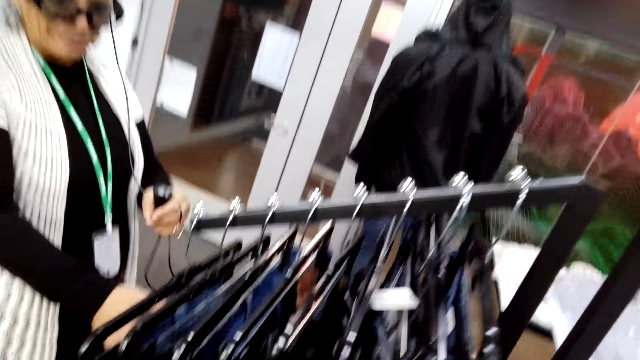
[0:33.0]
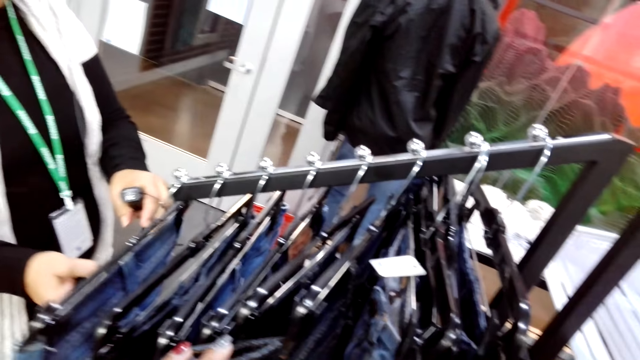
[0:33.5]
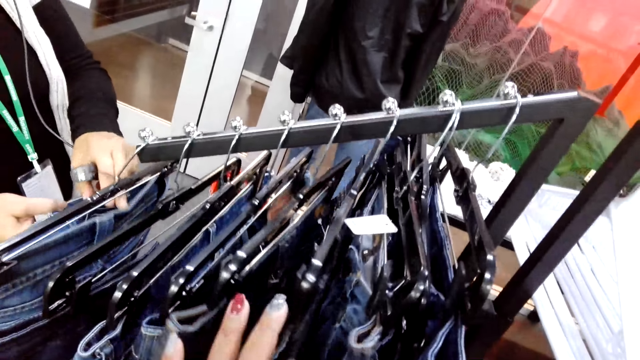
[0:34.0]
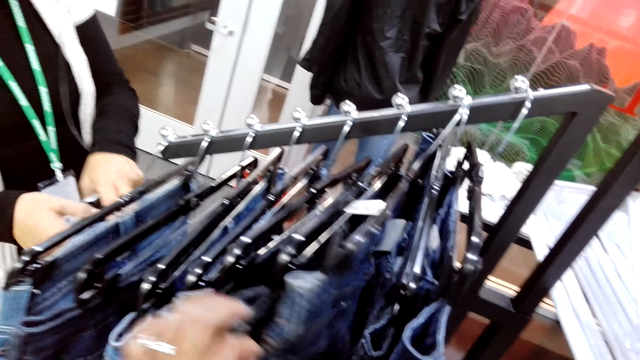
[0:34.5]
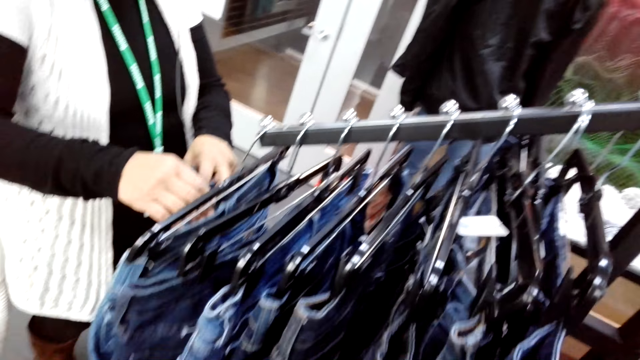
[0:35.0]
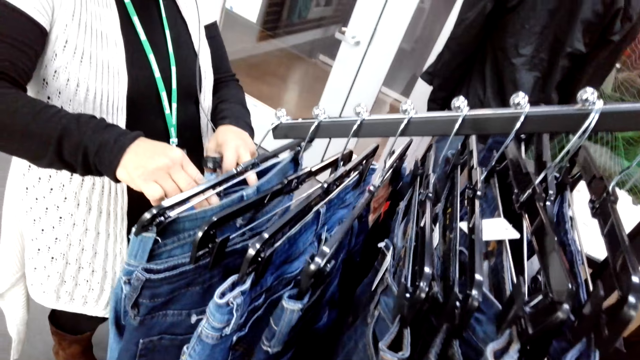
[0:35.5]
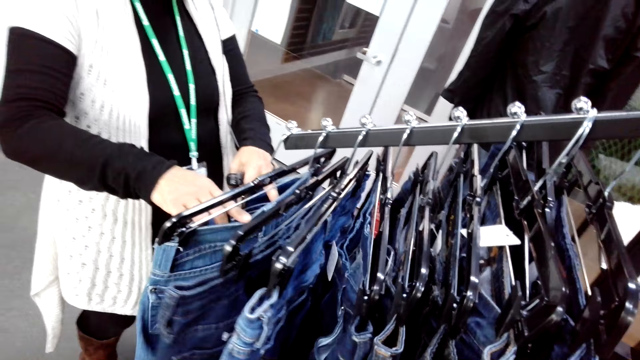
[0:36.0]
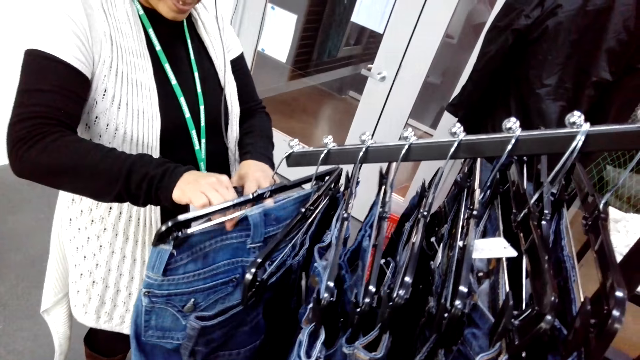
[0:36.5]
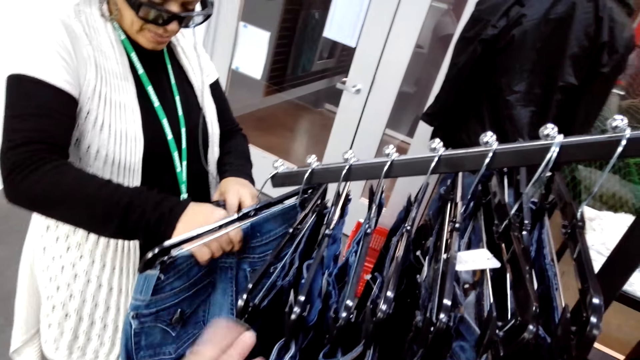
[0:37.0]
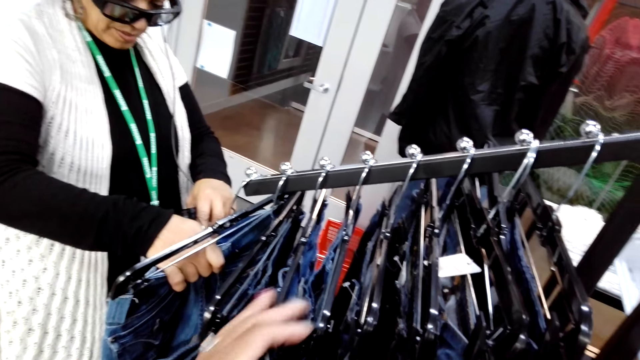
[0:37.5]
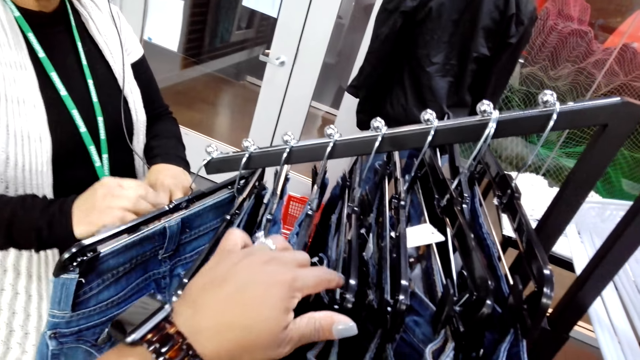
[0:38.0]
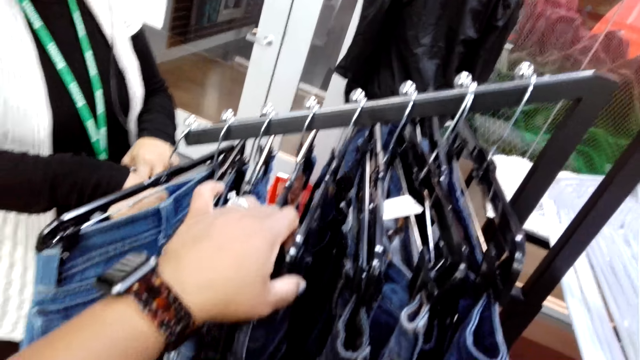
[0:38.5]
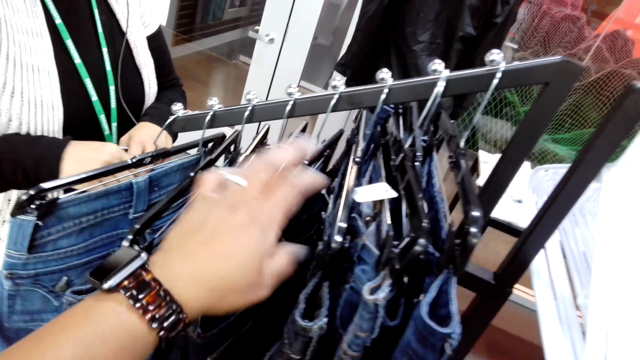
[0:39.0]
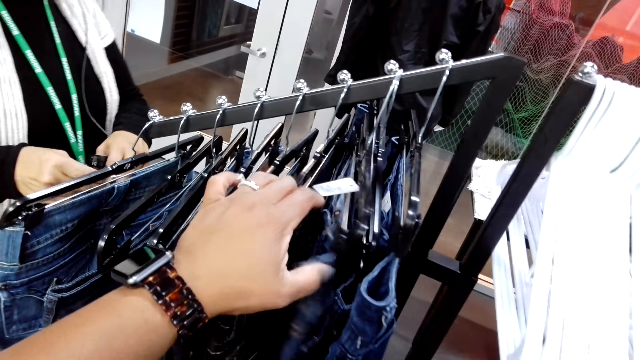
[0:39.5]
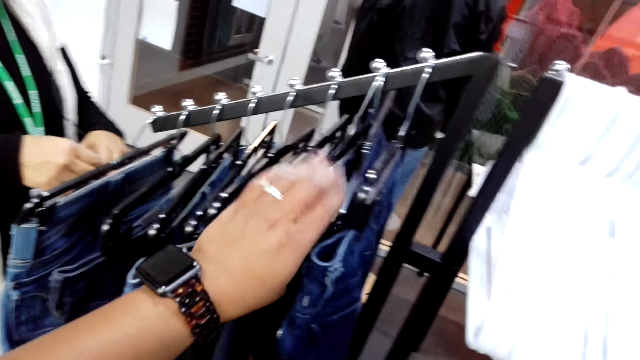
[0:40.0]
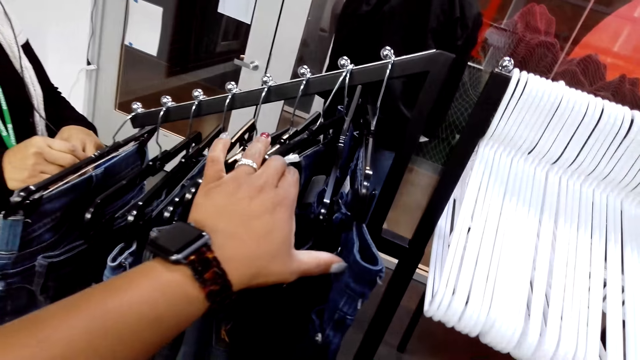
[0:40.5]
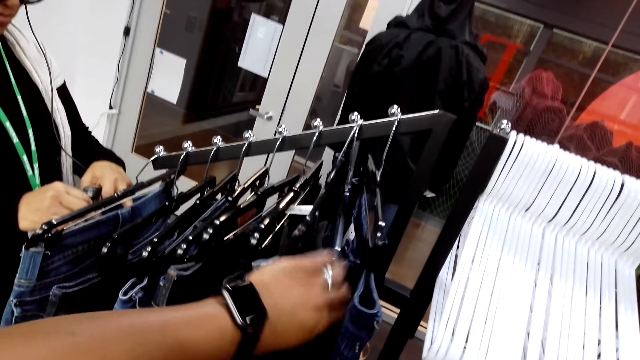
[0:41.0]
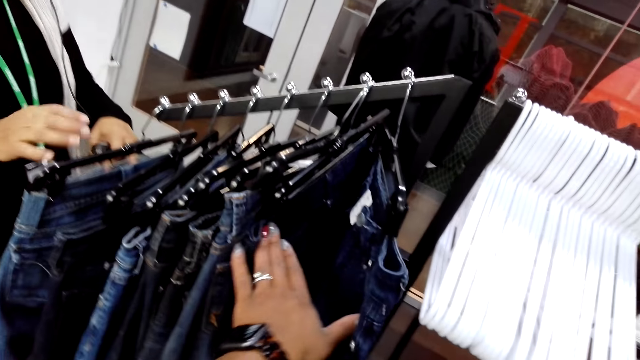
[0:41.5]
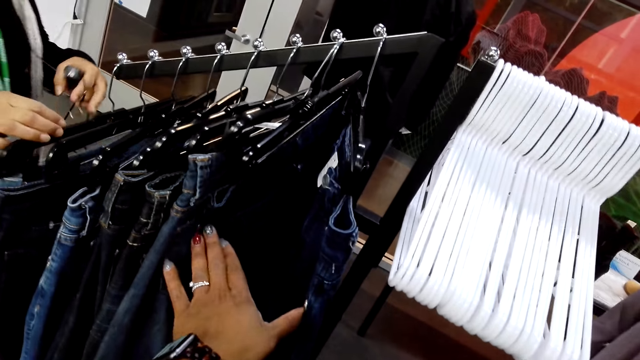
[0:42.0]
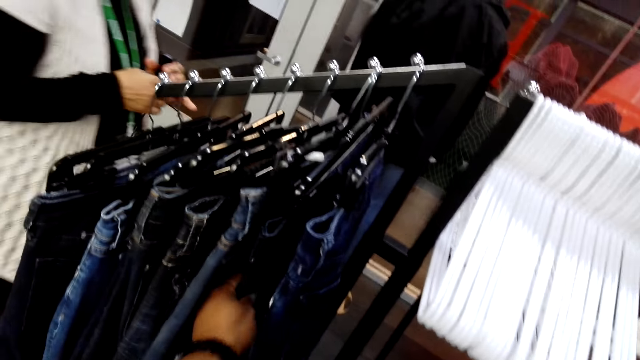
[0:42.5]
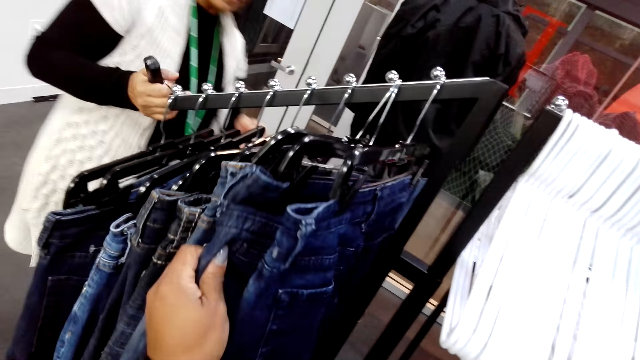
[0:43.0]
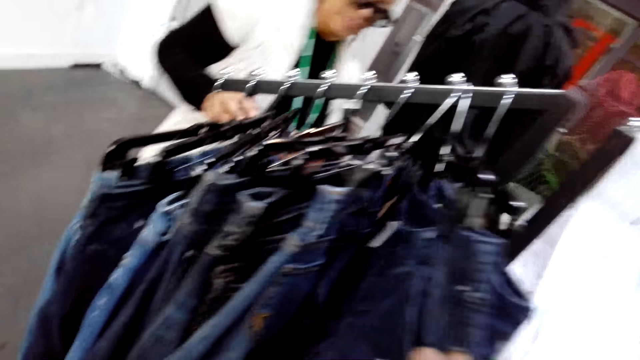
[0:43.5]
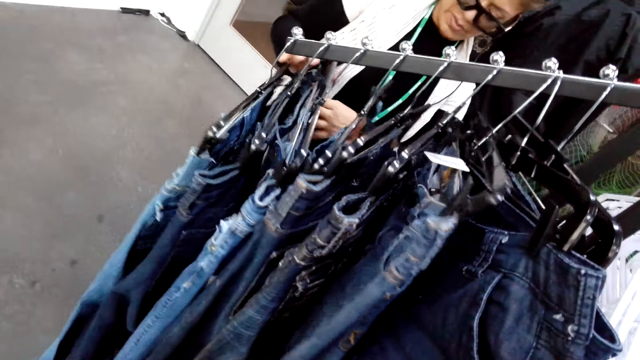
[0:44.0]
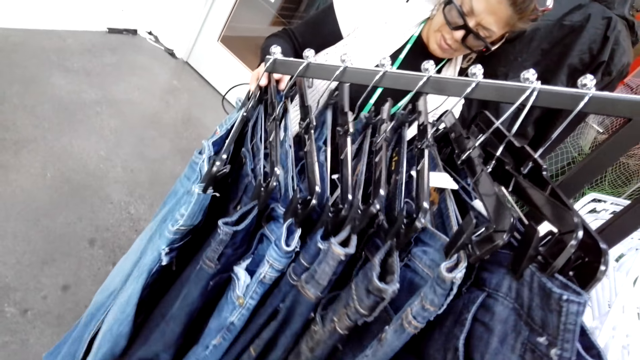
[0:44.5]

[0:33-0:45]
The camera wearer checks clothes on a display rack. A man holds a cloth on the huggers. The camera wearer holds a cloth on the huggers. The man holds the cloth on the huggers. The camera wearer holds the cloth on the huggers.

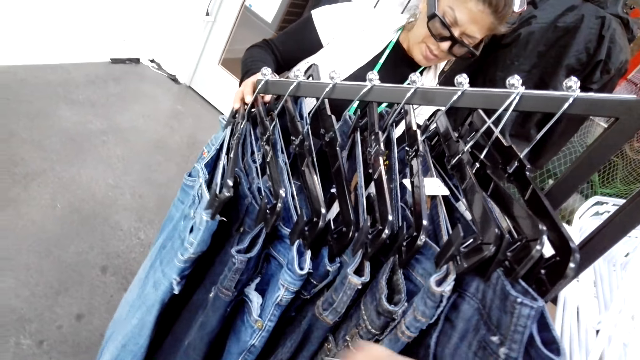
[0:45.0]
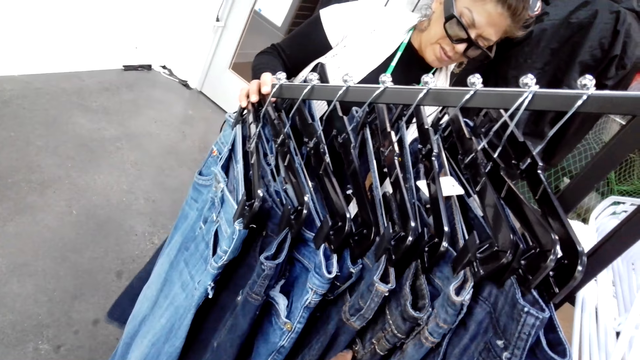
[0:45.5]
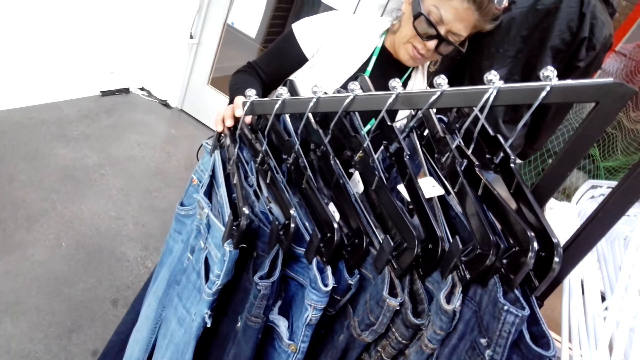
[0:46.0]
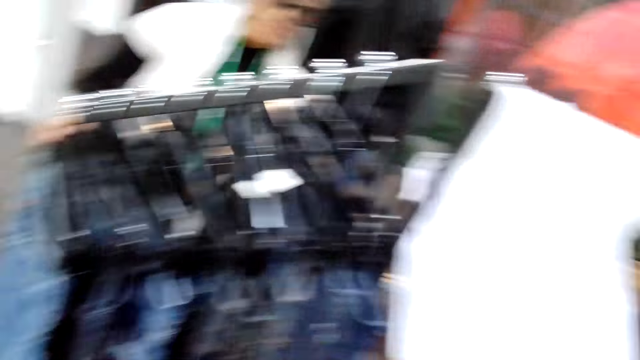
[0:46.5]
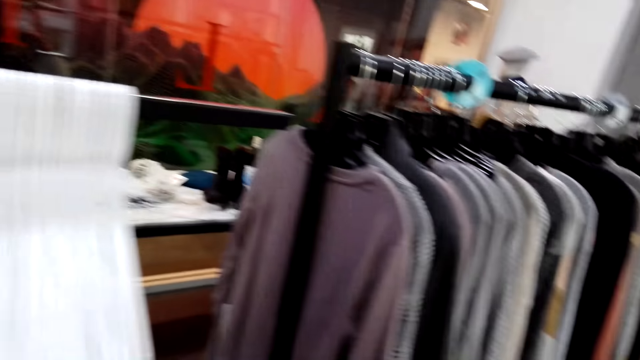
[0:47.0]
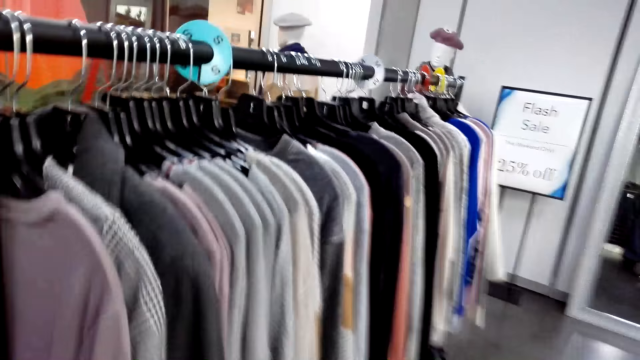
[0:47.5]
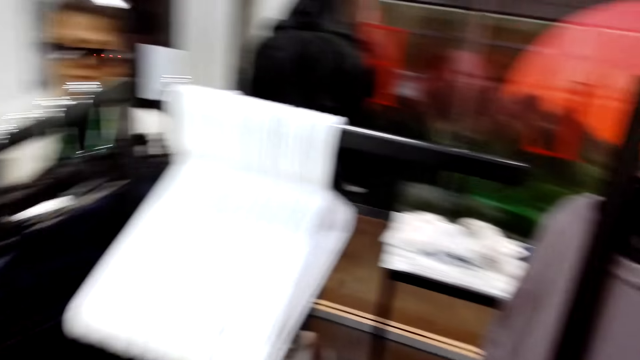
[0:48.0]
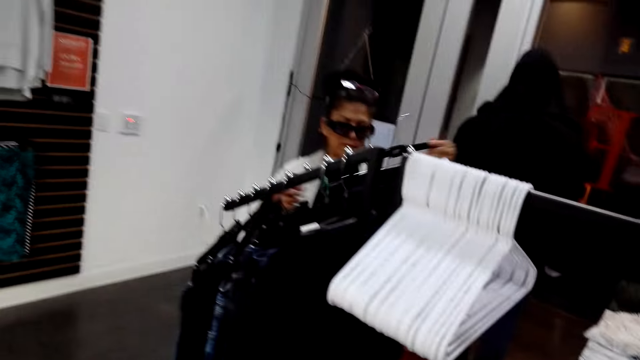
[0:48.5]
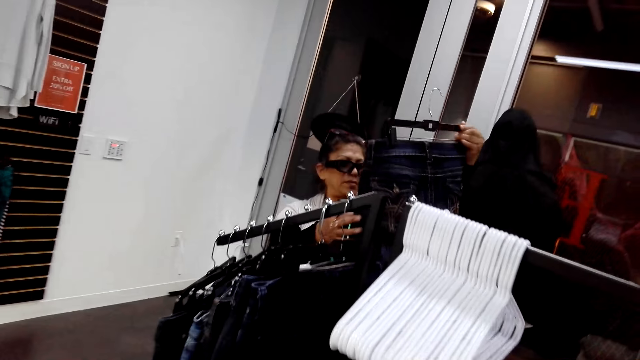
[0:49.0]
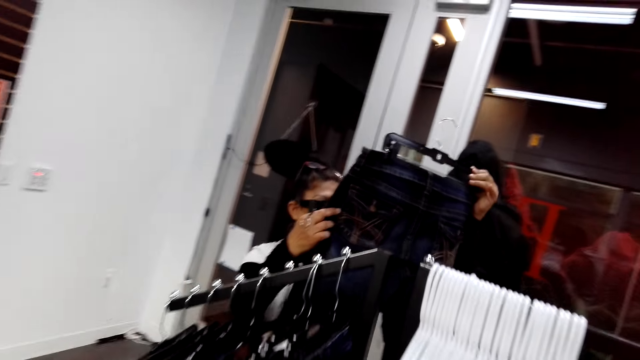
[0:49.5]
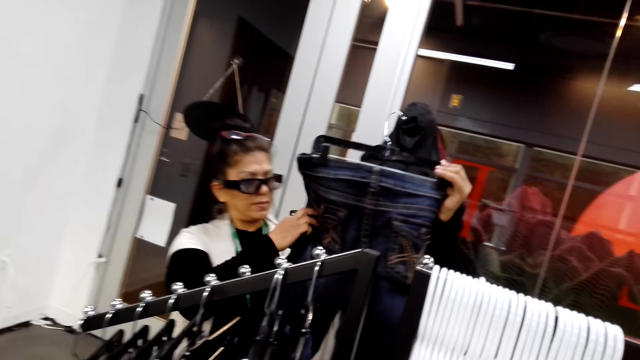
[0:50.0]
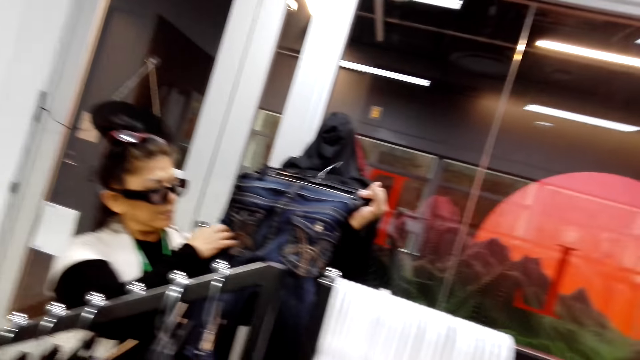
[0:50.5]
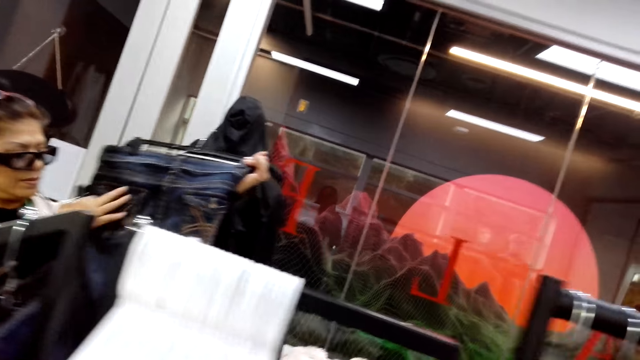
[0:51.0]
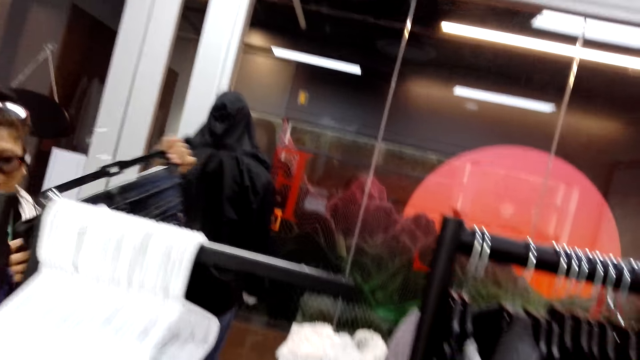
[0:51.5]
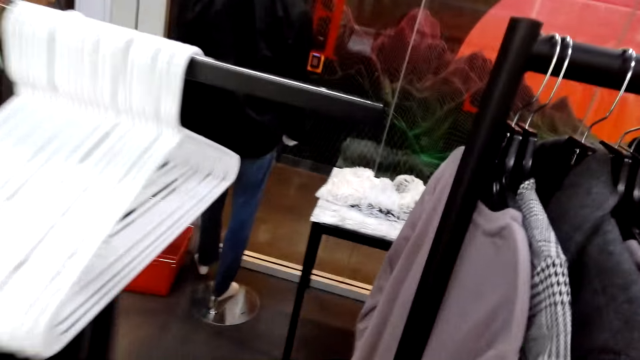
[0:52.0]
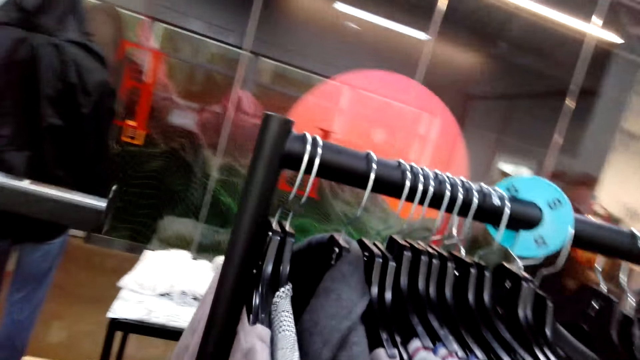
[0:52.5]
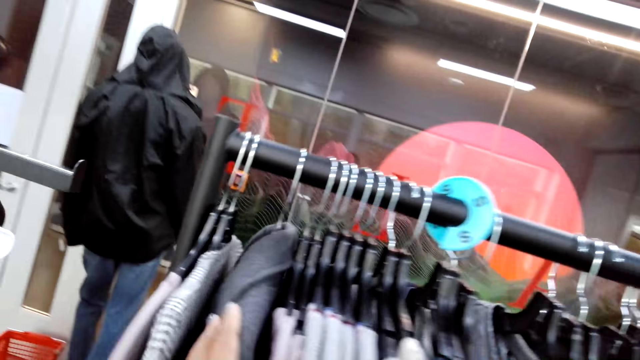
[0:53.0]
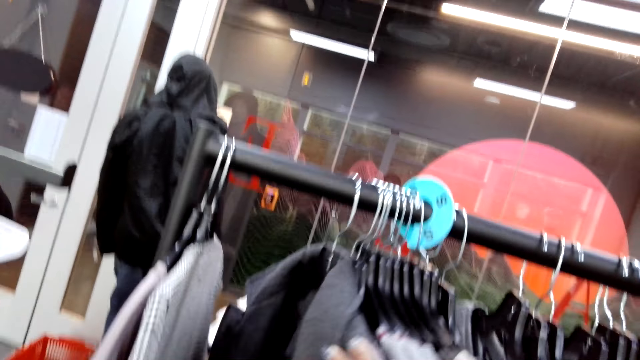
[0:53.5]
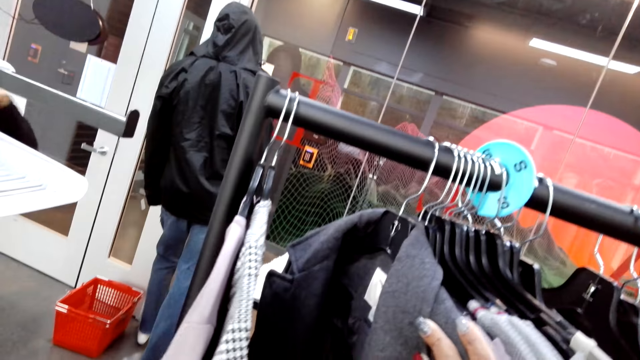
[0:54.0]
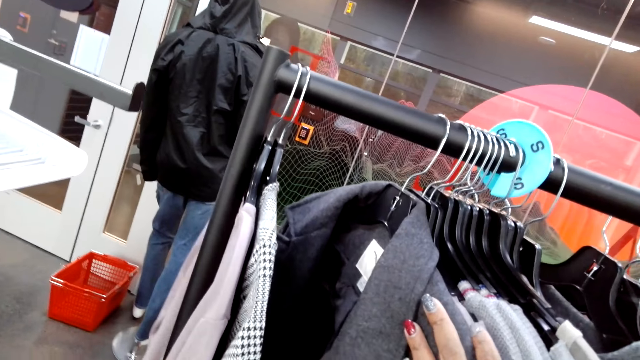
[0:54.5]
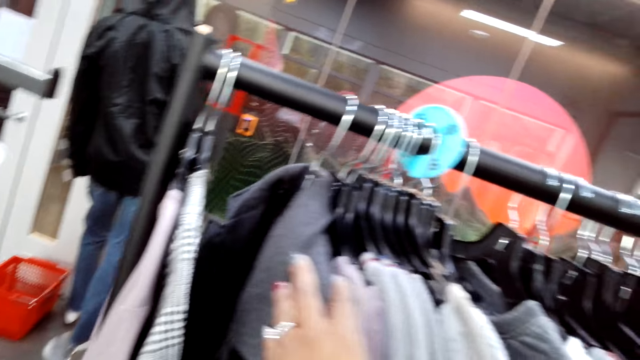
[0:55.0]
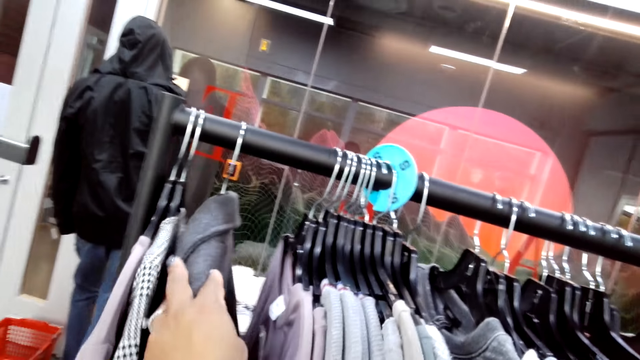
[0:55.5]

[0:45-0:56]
A man holds a cloth on the huggers. The camera wearer turns to the side and walks around. The man picks up a trouser from a display rack. The man holds the cloth on the huggers. The camera wearer checks clothes on the display rack. They hold the cloth on the huggers.
